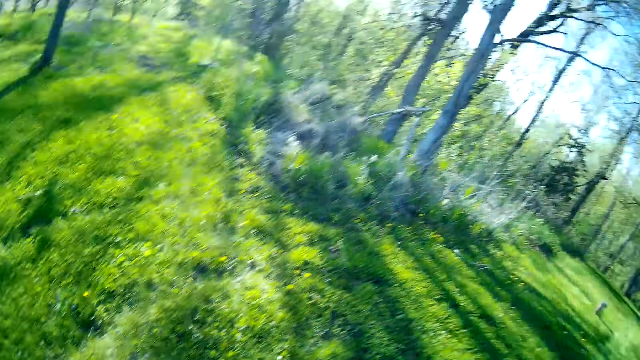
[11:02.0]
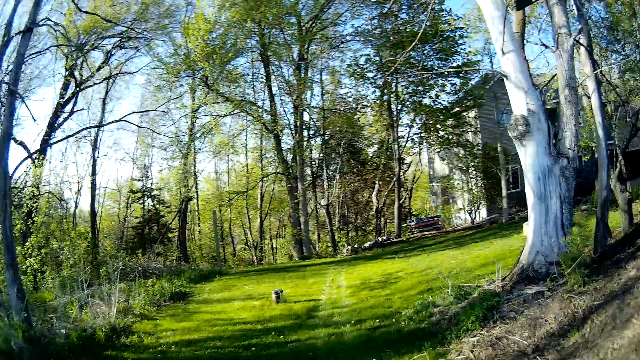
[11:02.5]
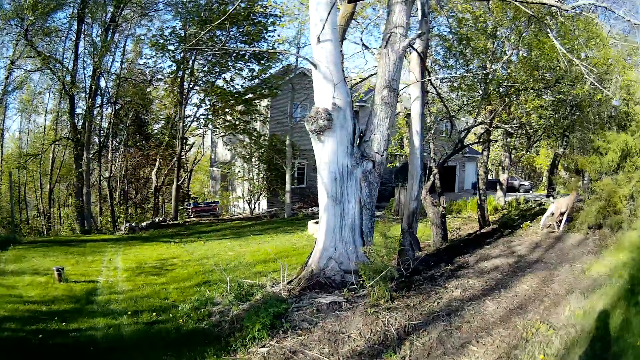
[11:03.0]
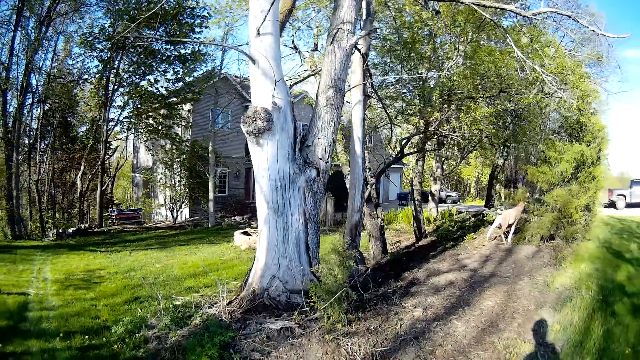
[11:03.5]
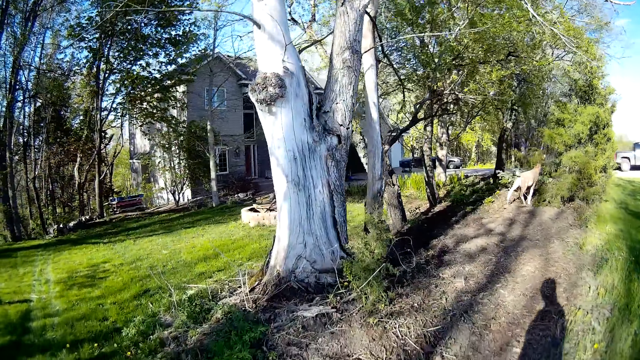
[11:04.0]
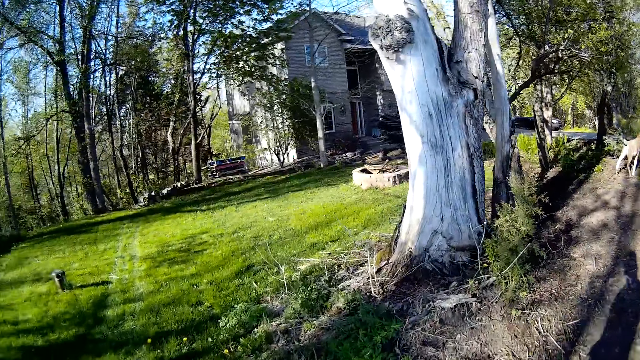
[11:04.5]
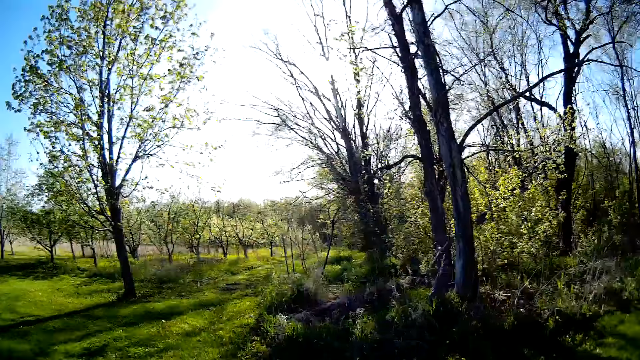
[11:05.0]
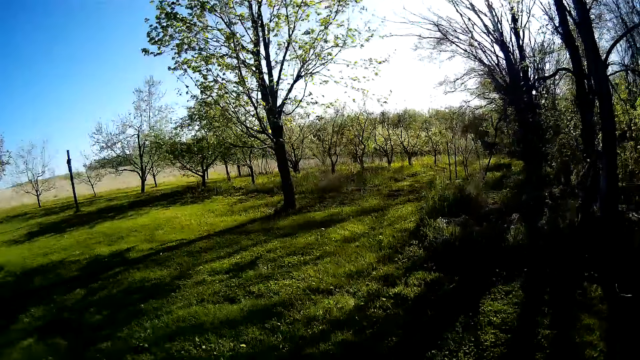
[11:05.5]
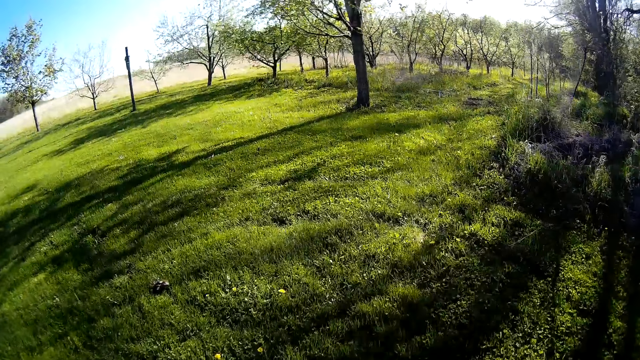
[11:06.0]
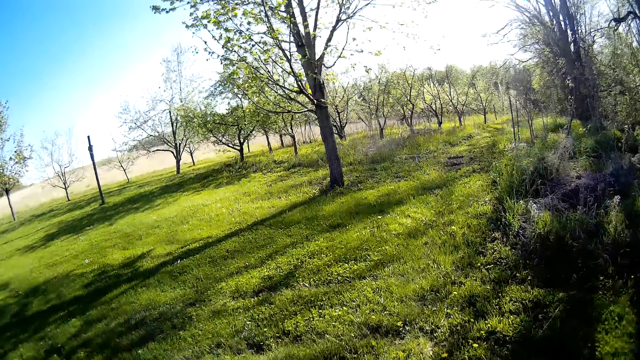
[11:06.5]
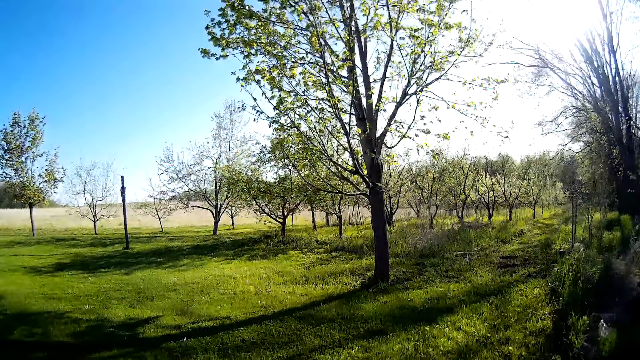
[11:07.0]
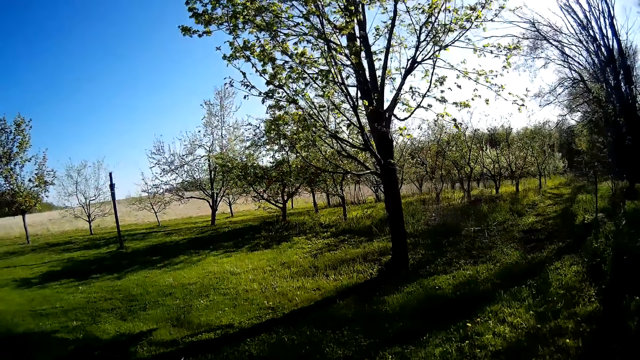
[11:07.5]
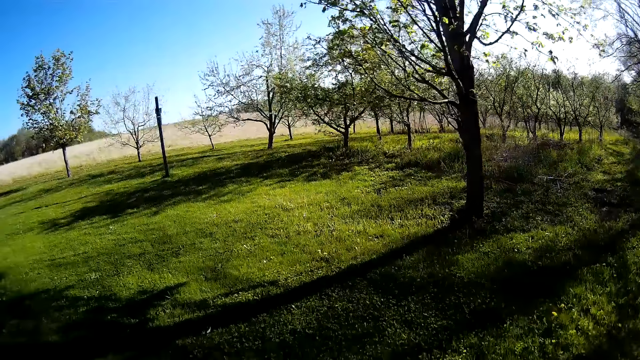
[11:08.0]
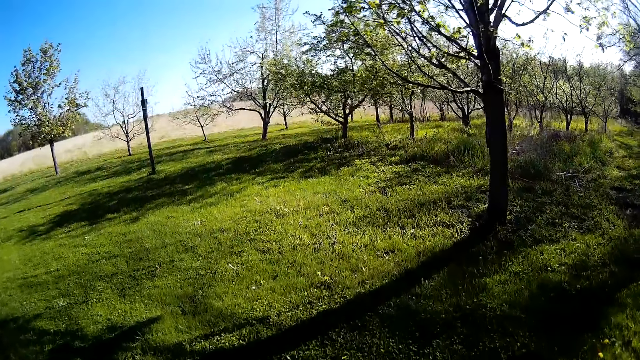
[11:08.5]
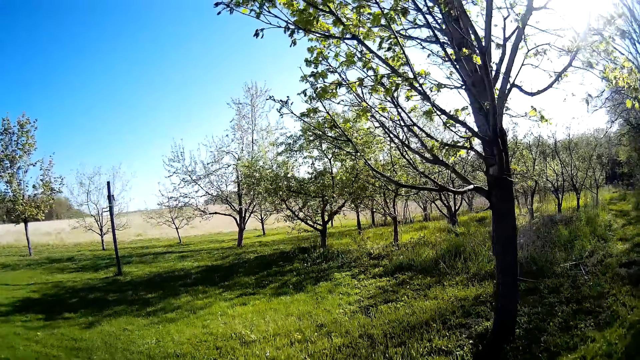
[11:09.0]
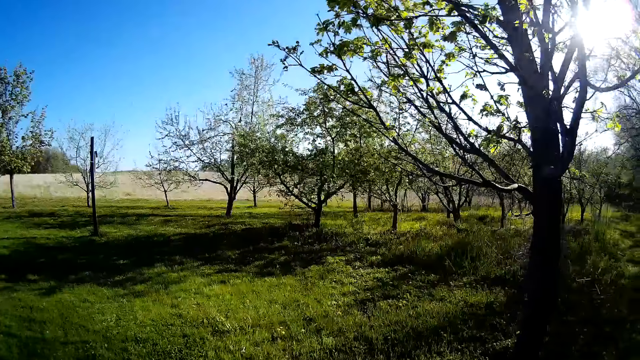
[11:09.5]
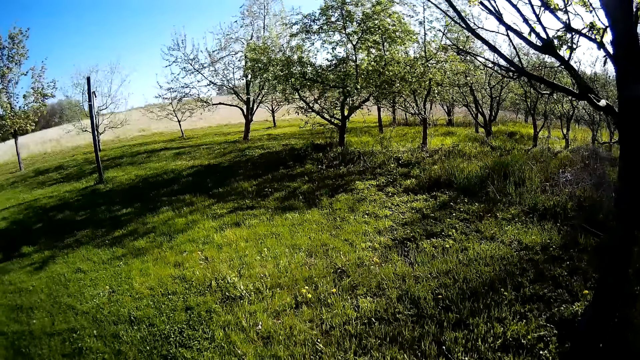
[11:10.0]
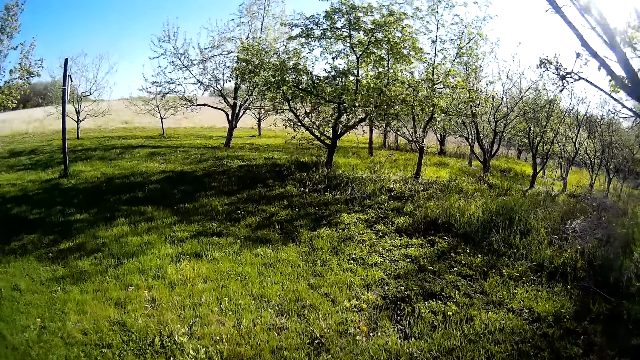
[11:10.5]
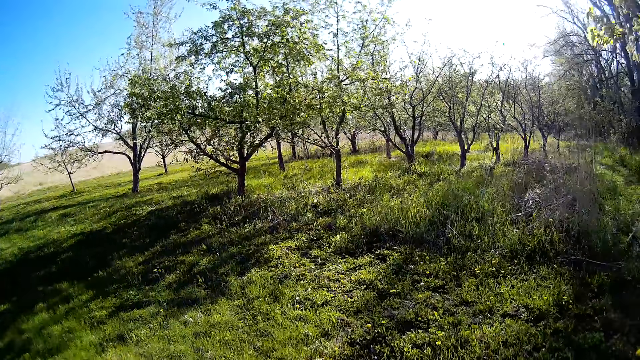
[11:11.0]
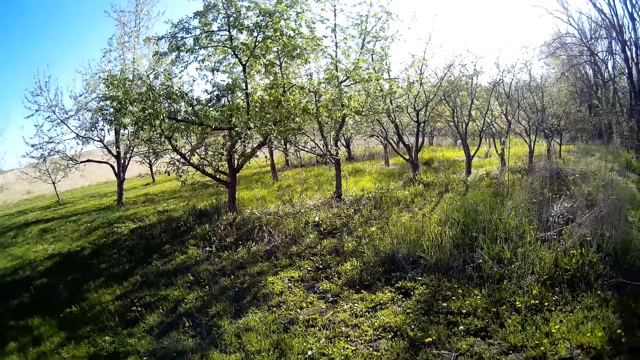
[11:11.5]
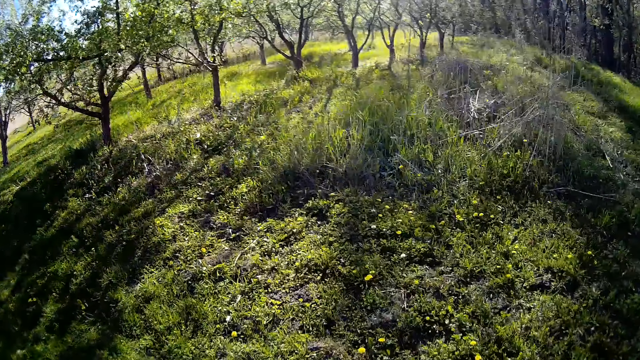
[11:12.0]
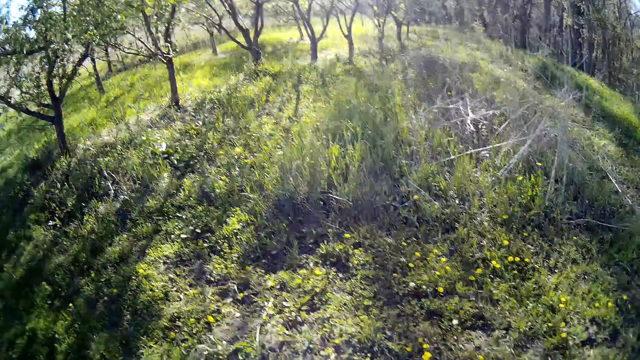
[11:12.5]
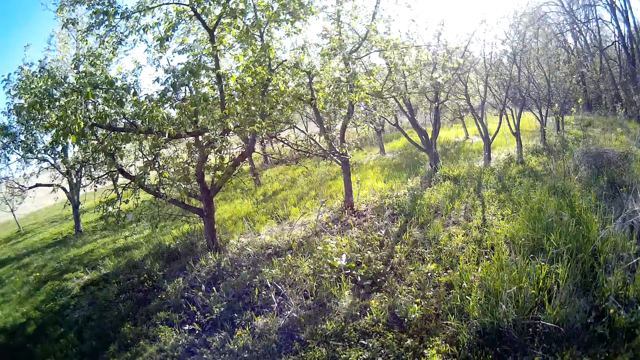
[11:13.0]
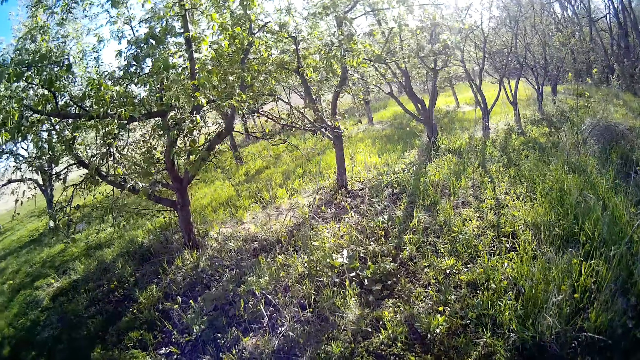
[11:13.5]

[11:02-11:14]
The camera wearer walks on the field.

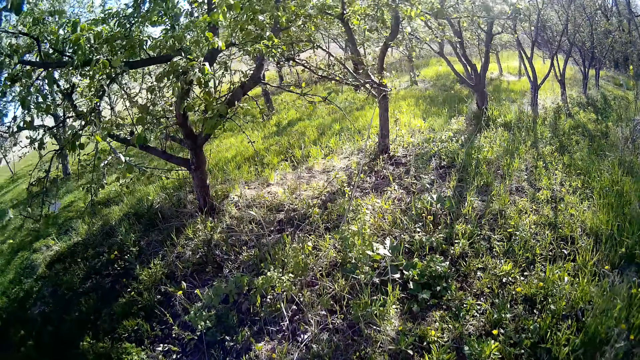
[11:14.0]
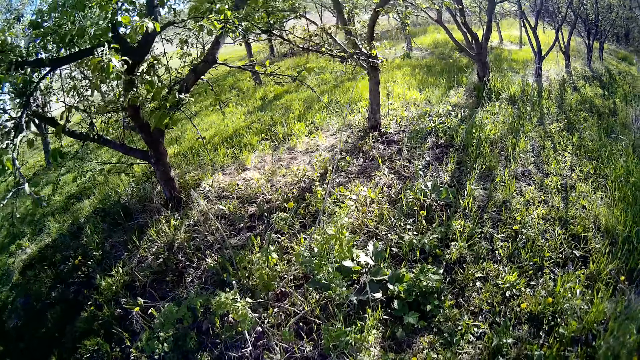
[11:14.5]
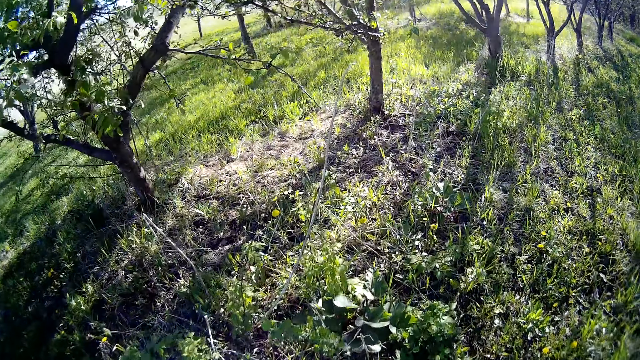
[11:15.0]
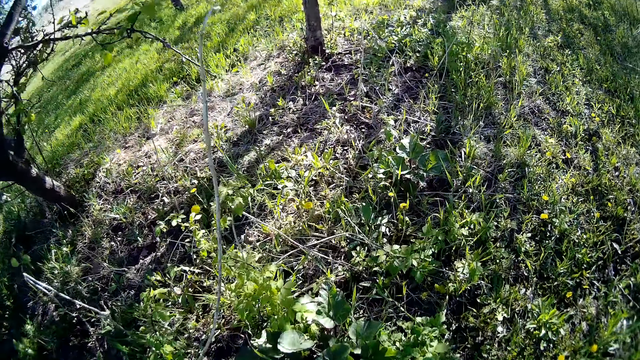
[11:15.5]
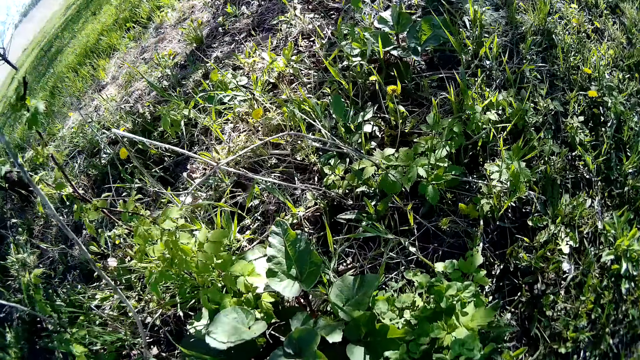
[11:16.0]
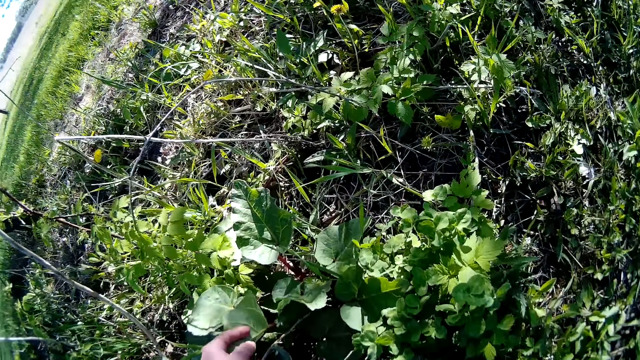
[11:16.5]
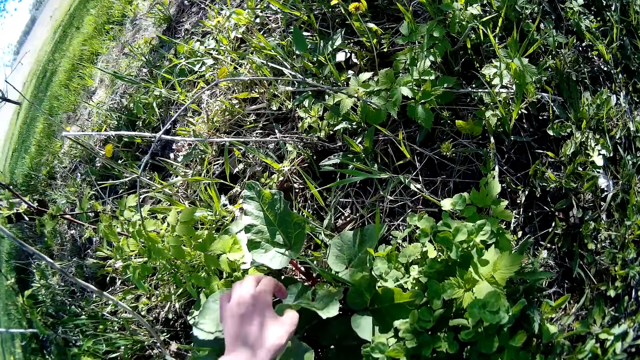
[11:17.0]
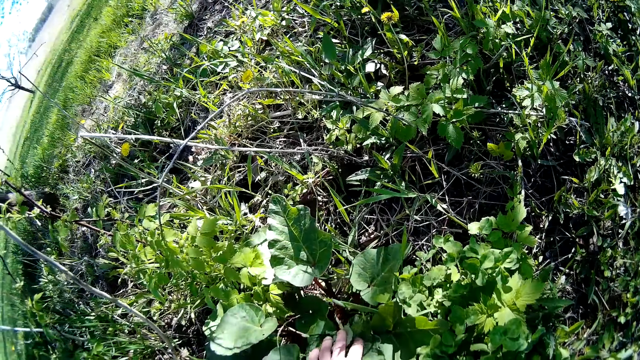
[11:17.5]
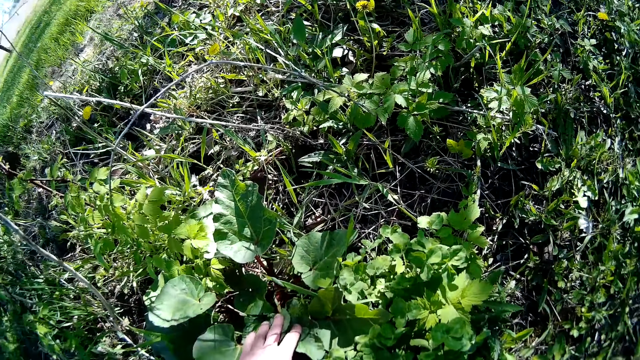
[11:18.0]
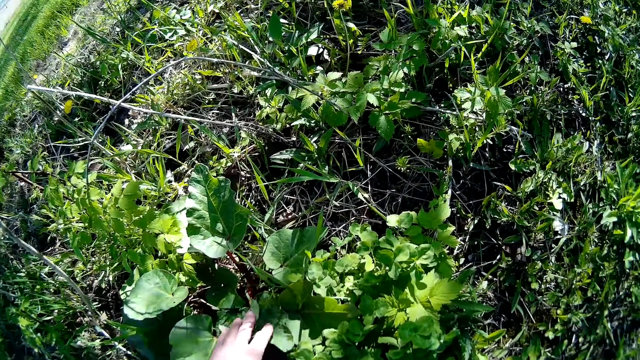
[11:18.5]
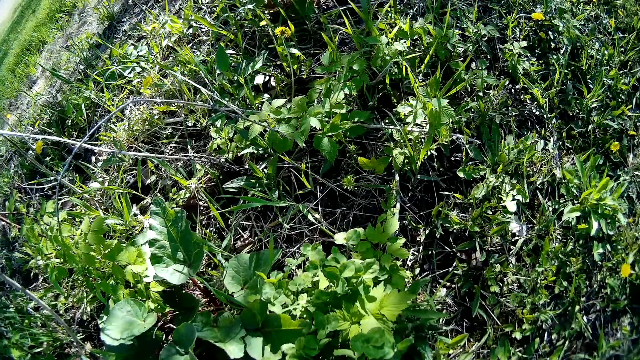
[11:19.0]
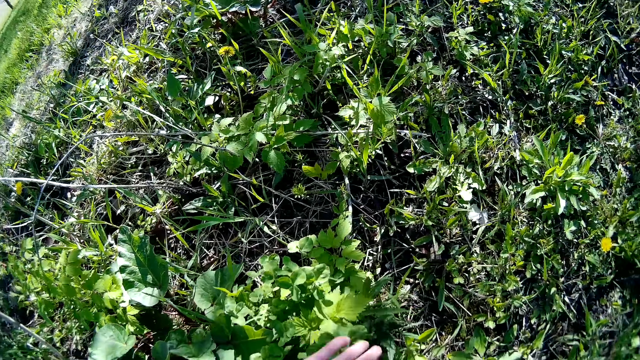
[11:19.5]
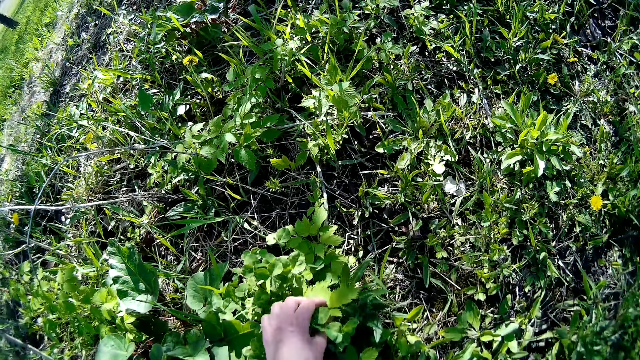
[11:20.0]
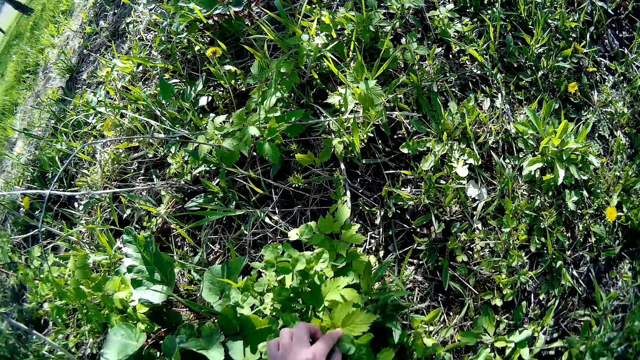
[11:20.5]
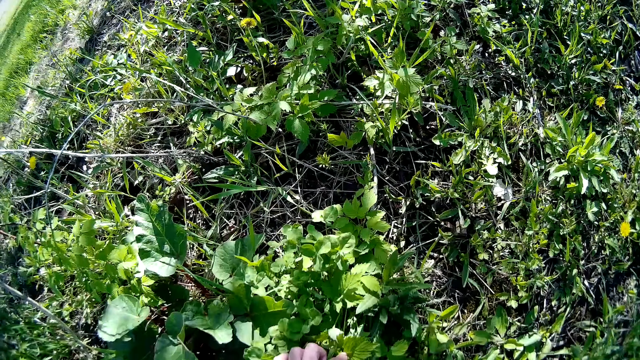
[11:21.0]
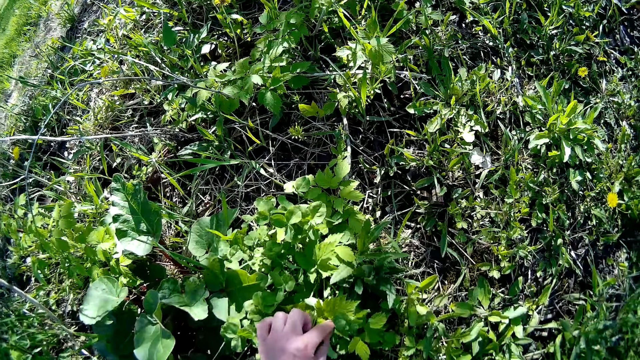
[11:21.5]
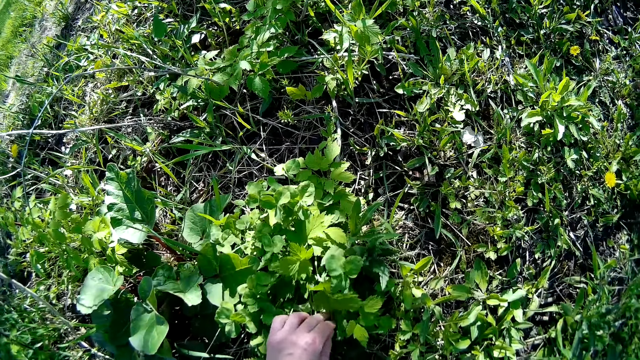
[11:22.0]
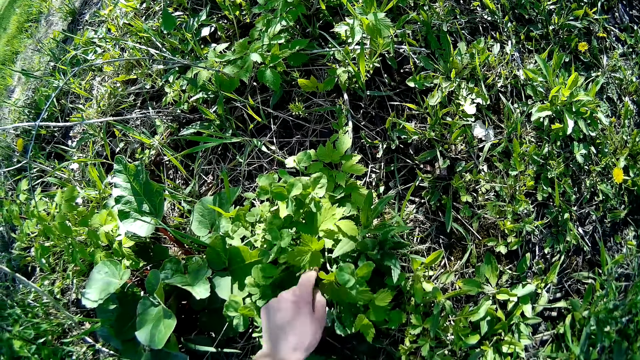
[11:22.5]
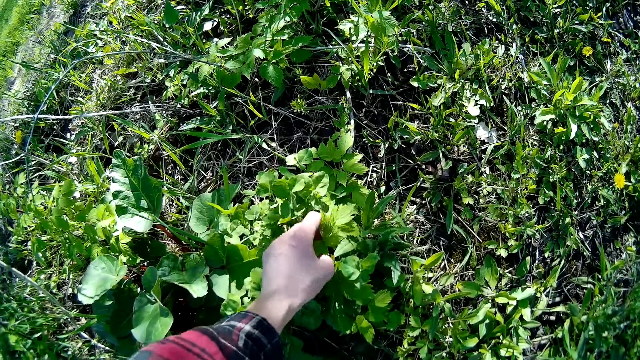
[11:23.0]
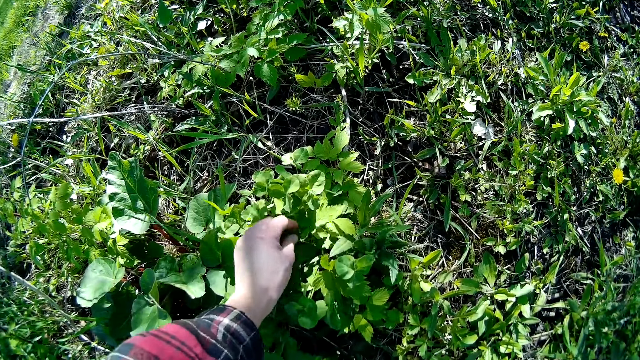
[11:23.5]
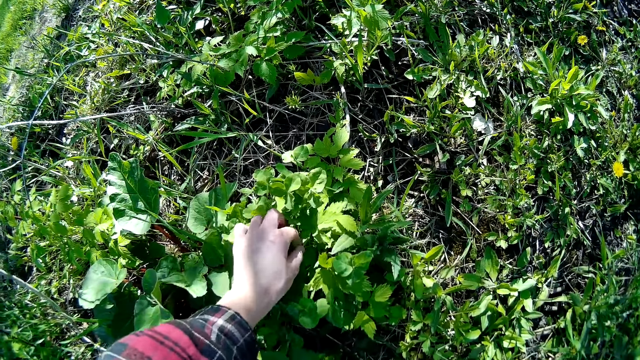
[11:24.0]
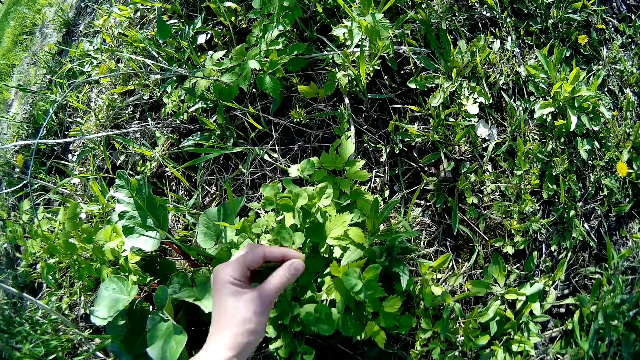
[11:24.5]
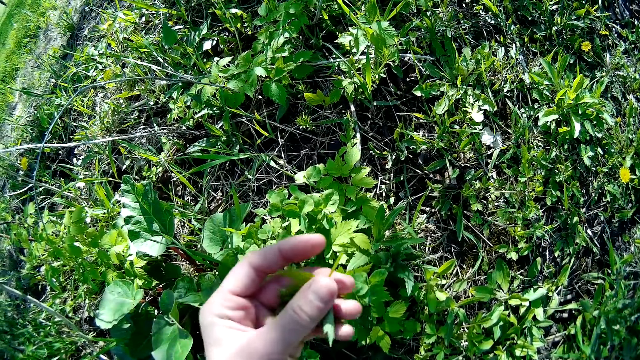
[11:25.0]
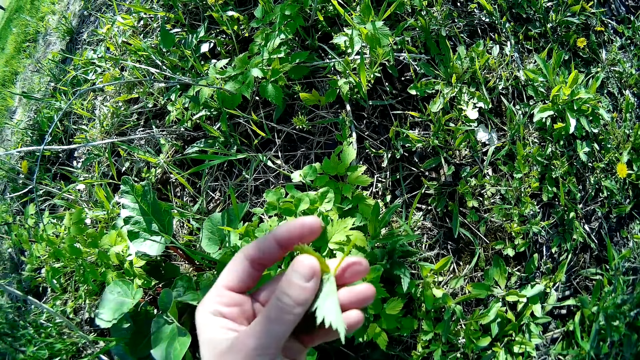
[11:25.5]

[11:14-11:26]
The camera wearer touches a plant on the floor with her left hand. She touches the plant on the floor with her left hand again. She plucks leaves from the plant on the floor with her left hand.
